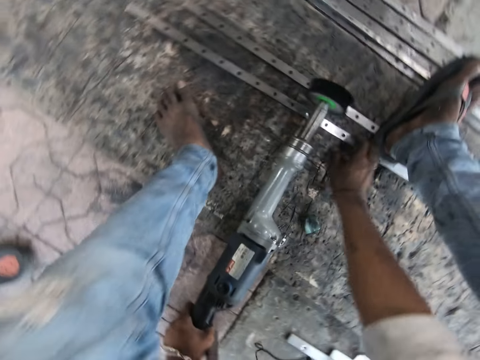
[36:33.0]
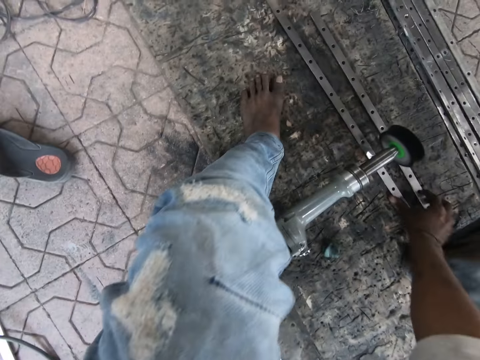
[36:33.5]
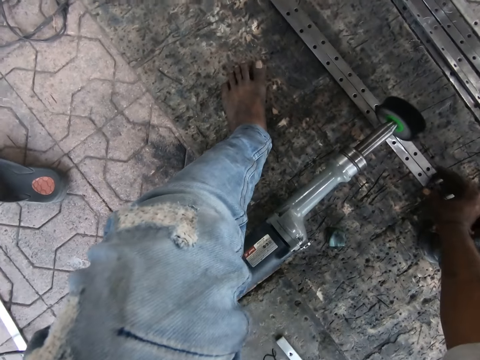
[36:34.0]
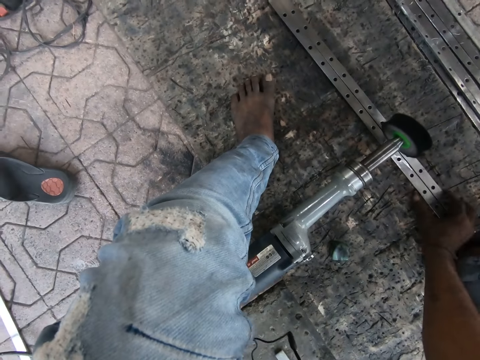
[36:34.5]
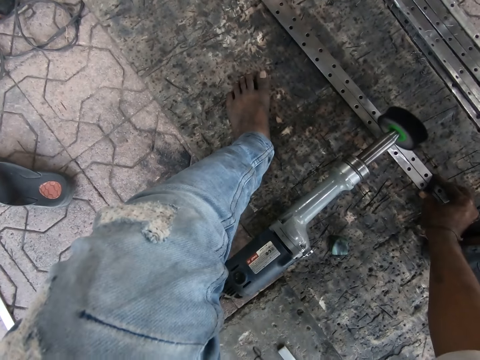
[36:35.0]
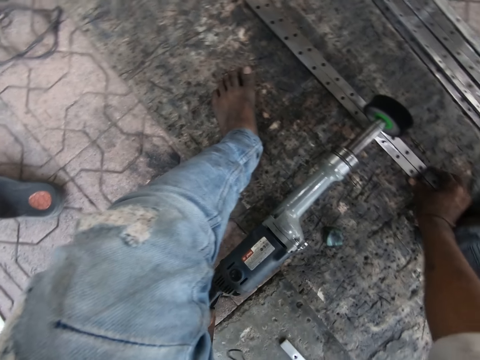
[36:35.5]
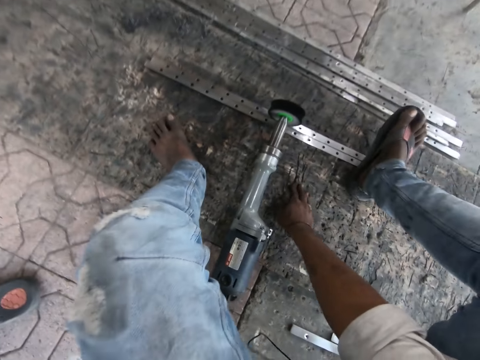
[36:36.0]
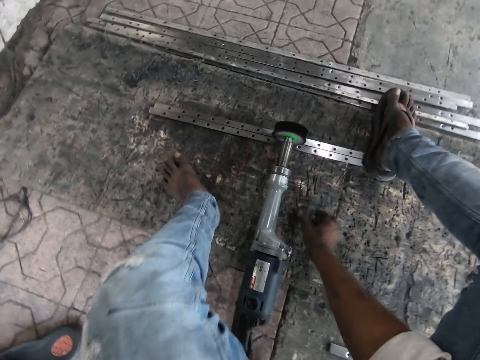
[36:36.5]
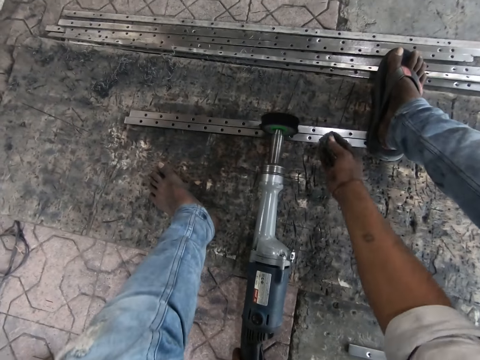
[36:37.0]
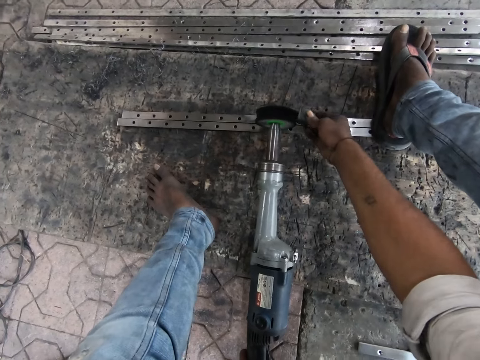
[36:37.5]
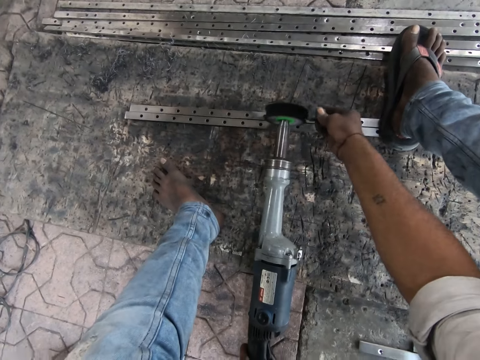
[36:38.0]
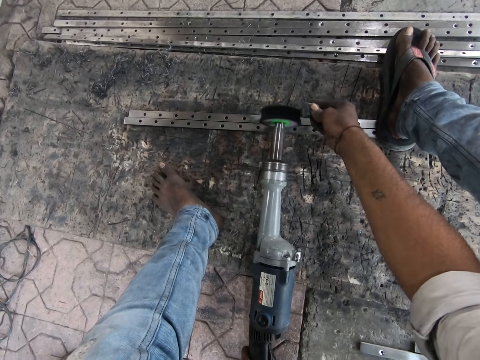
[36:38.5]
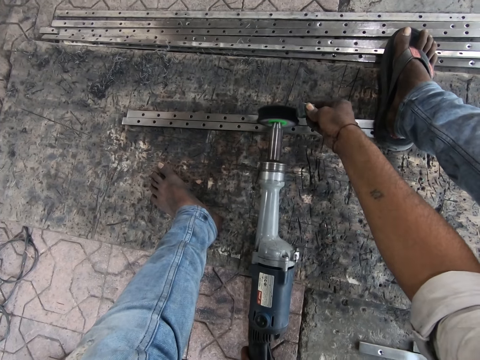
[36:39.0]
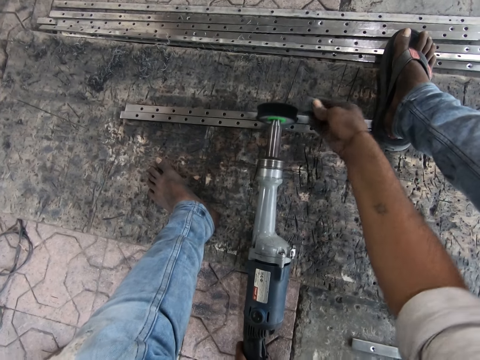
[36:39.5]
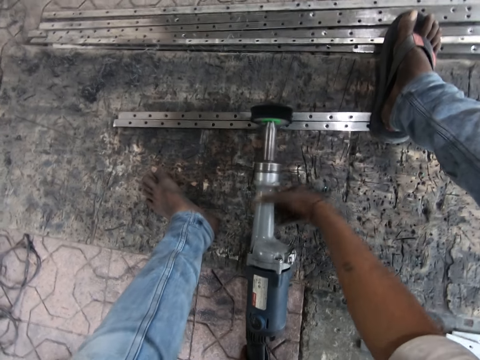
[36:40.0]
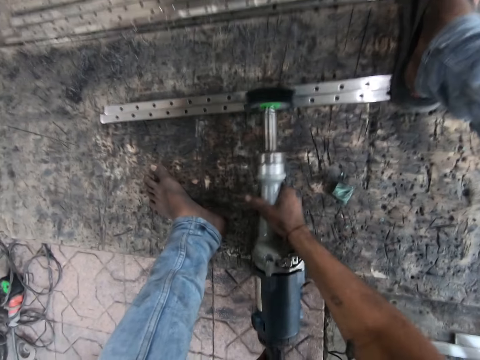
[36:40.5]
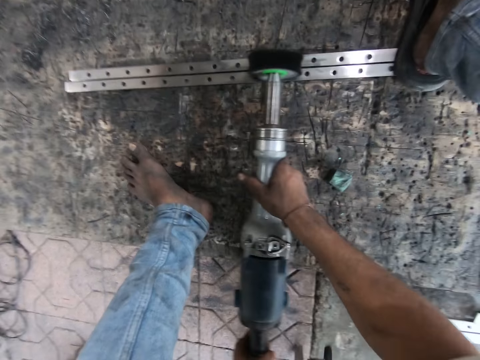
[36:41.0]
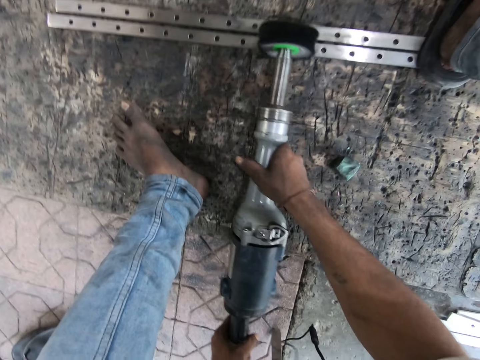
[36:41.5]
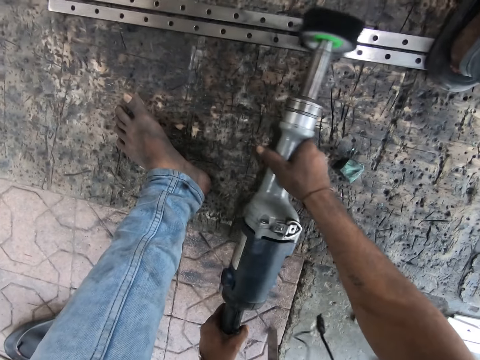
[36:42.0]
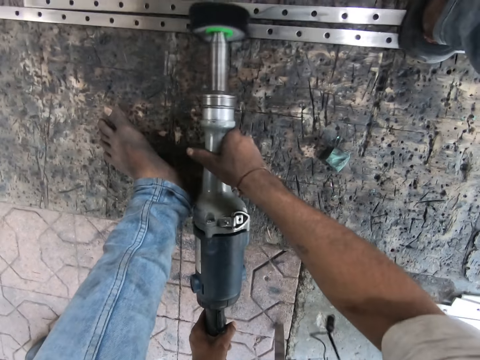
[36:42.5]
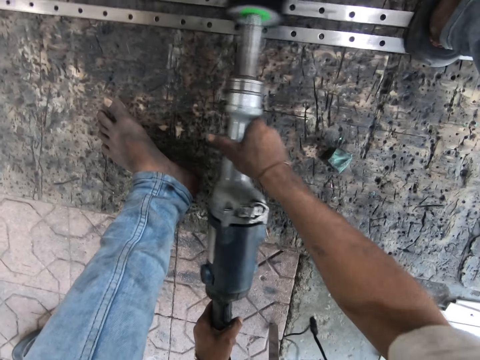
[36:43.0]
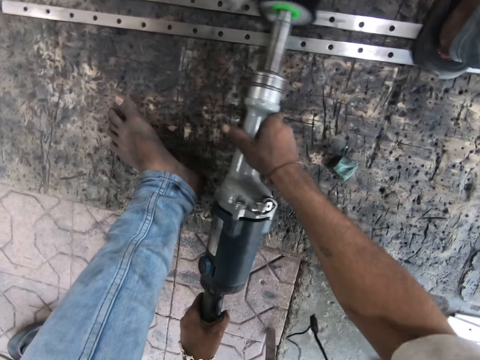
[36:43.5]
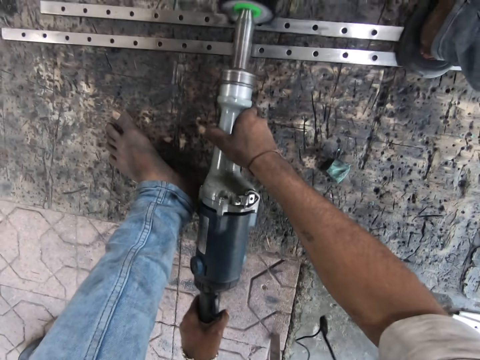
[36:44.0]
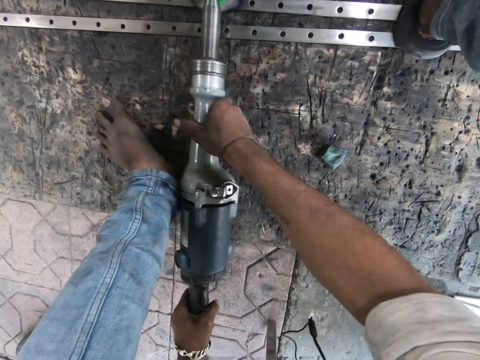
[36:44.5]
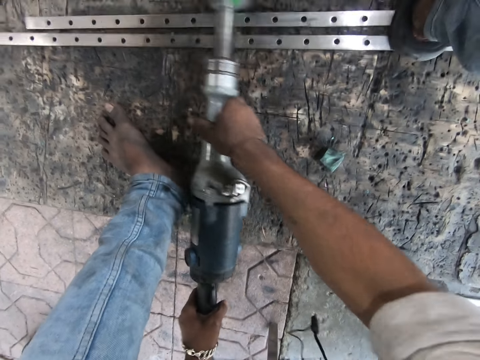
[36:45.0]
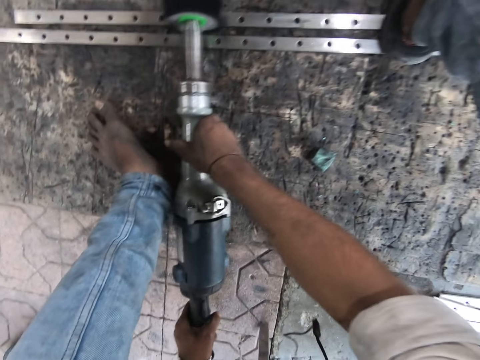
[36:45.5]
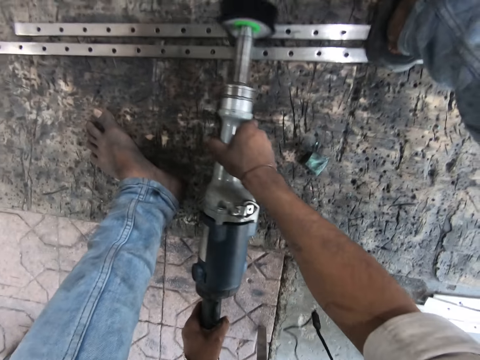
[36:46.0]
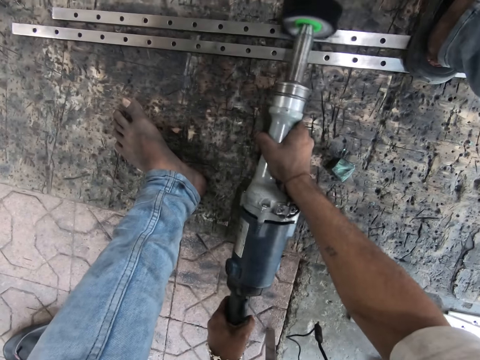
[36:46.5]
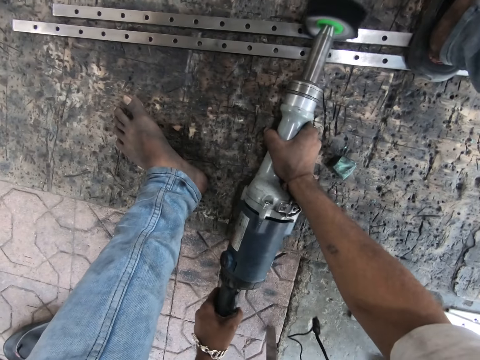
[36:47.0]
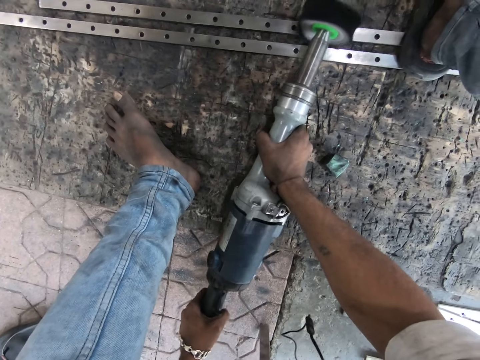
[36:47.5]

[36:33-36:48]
The camera wearer adjusts the metals on the ground. He joins the metal rods. He takes the piece of metal on the ground with his right hand. He steps on the metal rods. He places the metal piece beside the straight grinder disc. He drops the metal piece. He polishes the metals with the straight grinder.

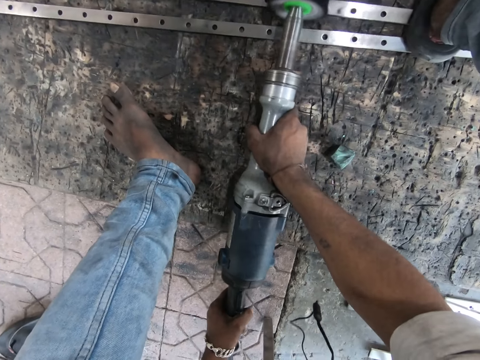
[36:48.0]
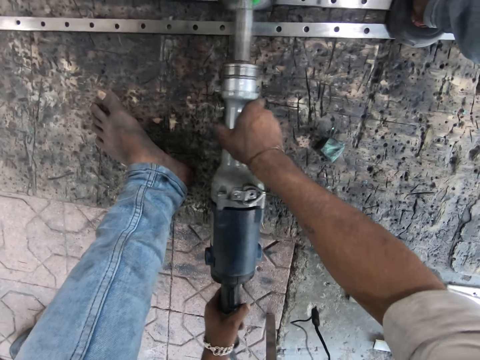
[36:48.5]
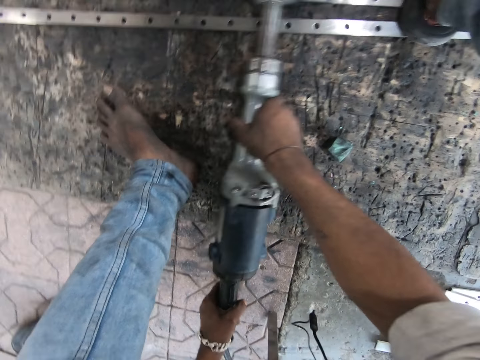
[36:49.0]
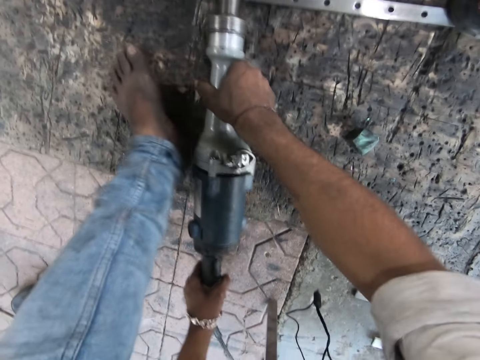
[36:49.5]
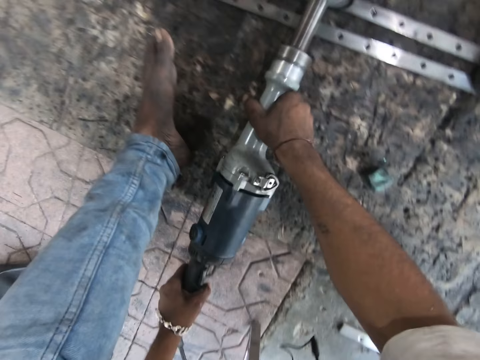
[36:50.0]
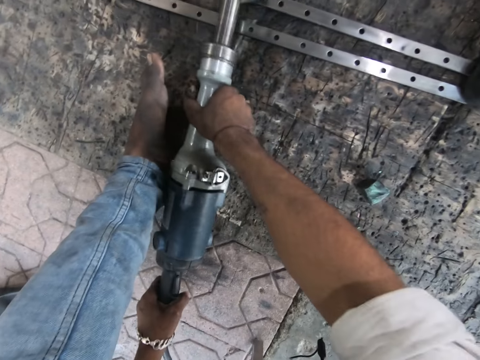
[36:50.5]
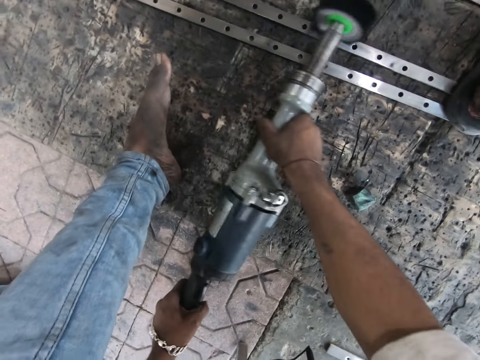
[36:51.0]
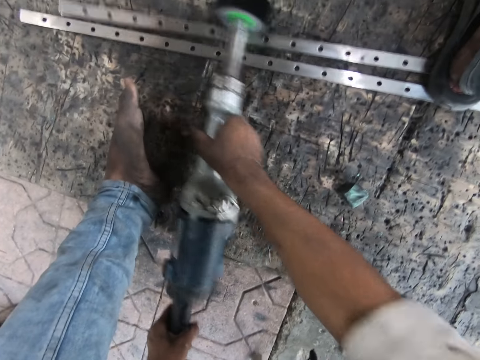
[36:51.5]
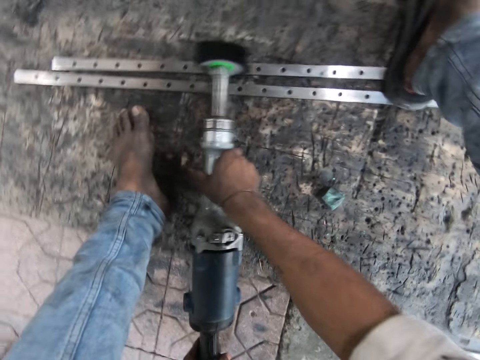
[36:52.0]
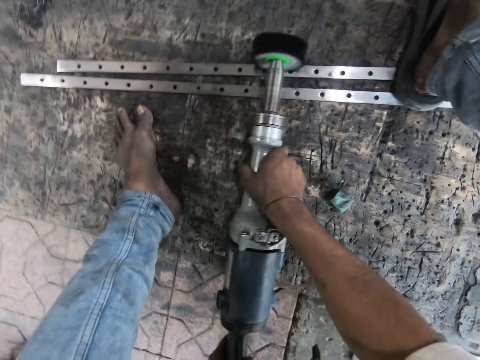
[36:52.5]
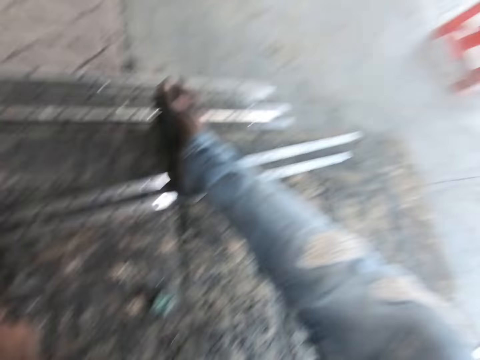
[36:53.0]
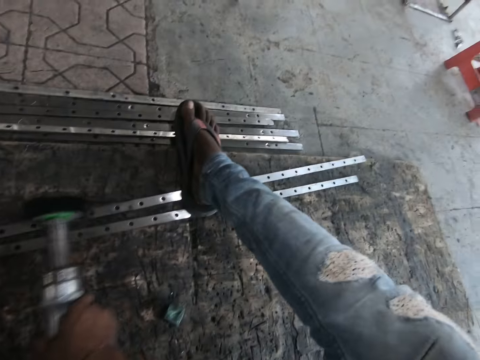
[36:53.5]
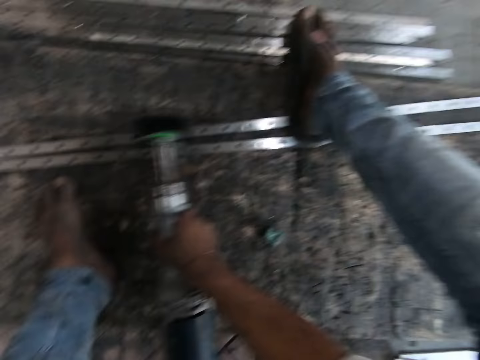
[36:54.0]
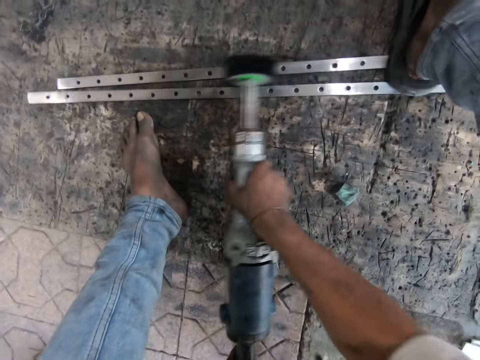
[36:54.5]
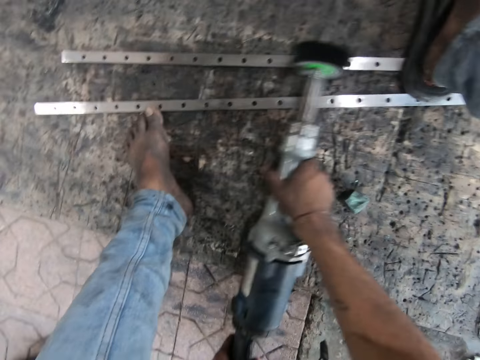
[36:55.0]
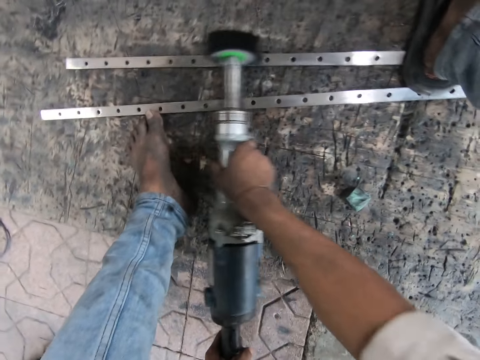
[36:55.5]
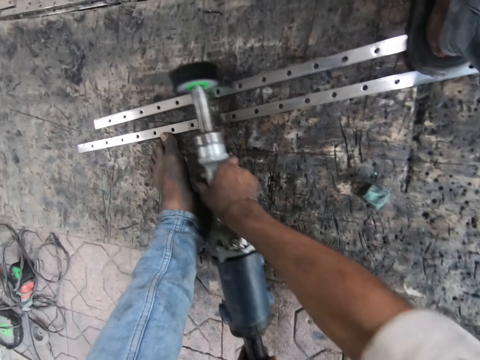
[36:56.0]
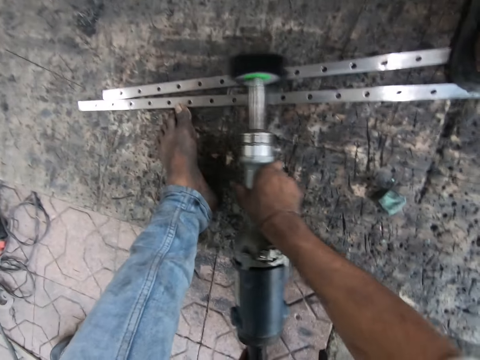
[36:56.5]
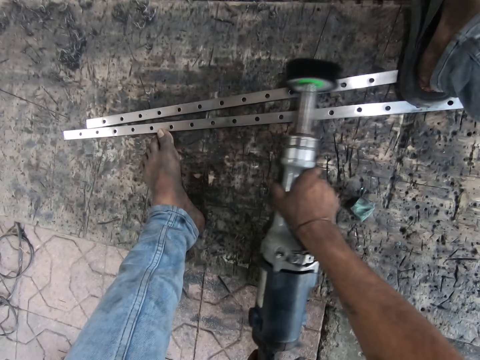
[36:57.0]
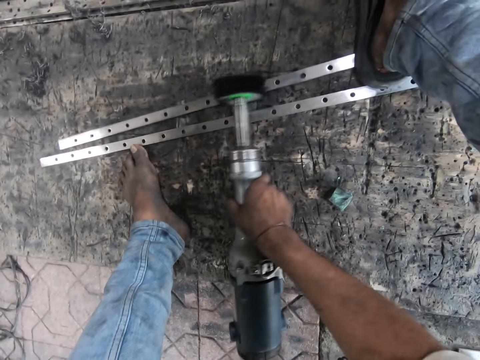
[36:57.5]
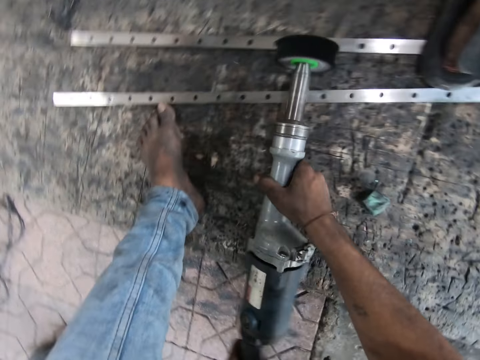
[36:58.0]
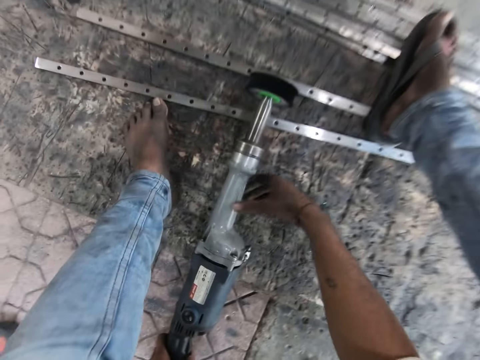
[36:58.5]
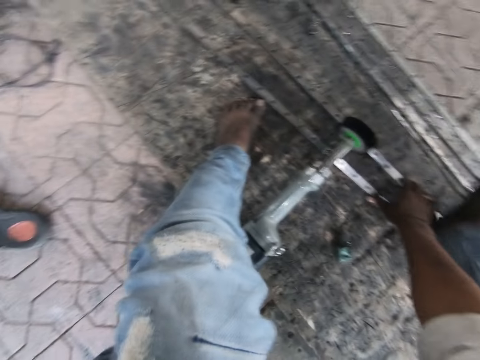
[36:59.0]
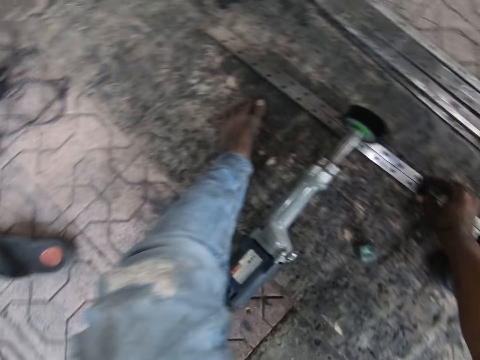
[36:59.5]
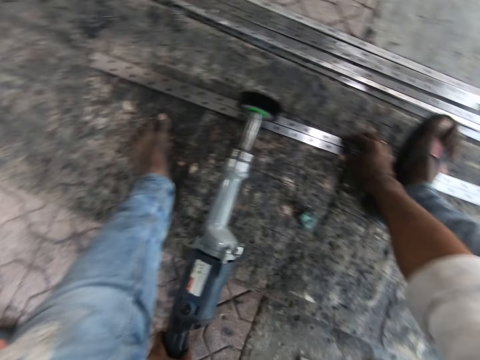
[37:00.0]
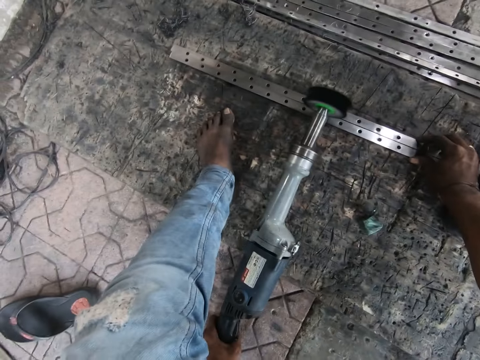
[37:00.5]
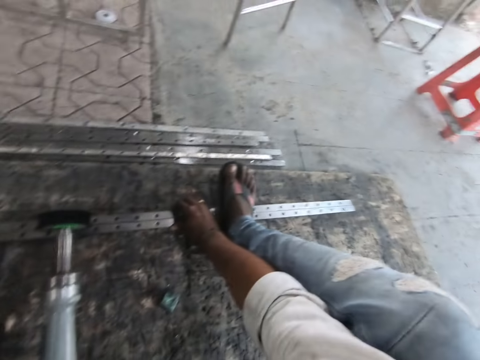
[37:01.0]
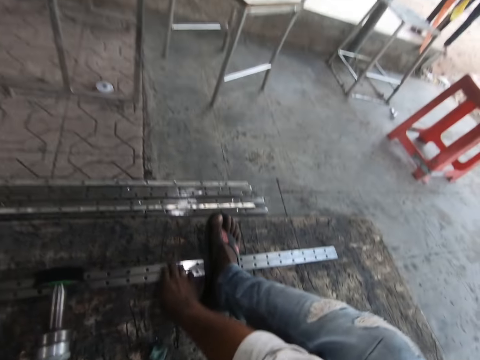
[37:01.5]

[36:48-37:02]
The camera wearer adjusts the metals with his right hand. He joins the metal rods.
